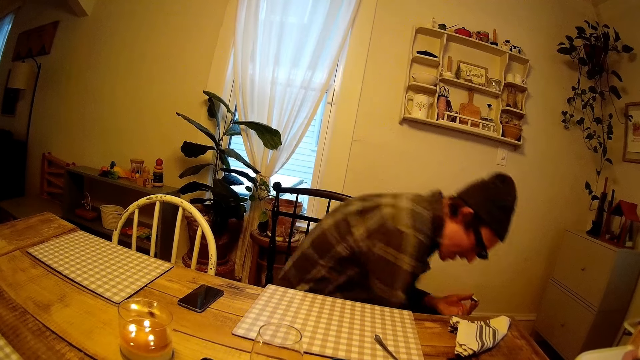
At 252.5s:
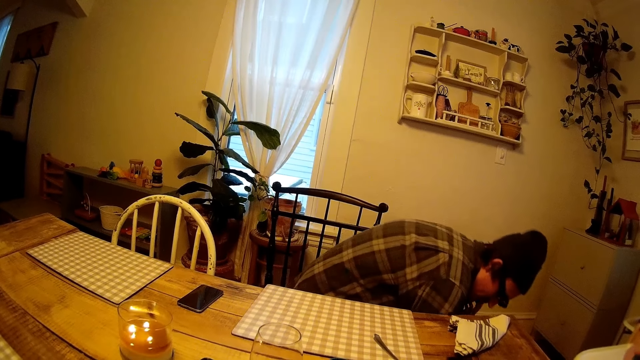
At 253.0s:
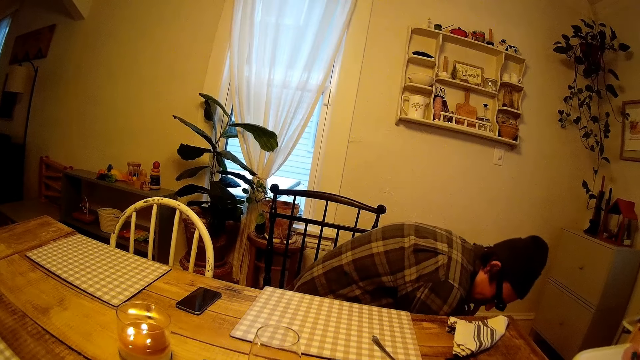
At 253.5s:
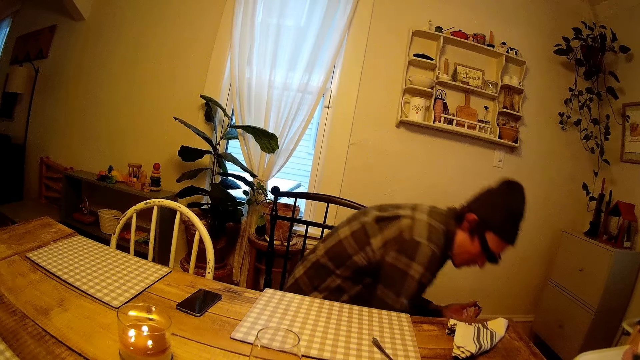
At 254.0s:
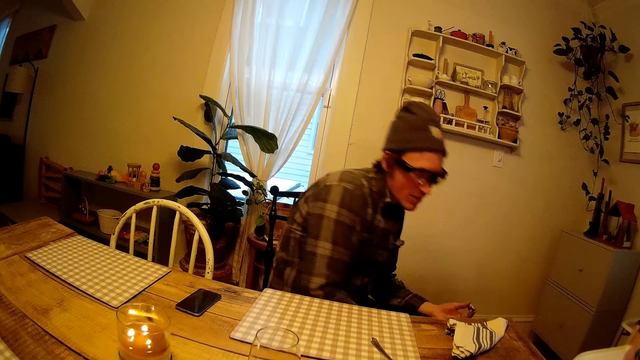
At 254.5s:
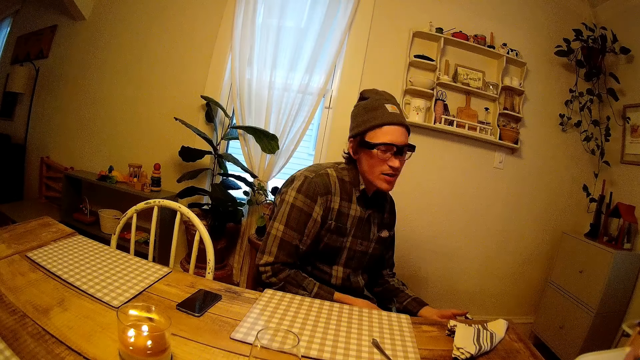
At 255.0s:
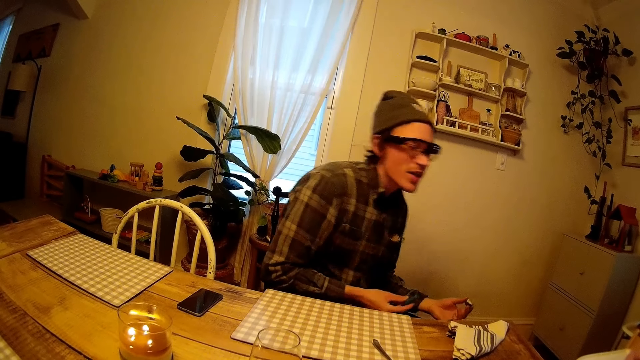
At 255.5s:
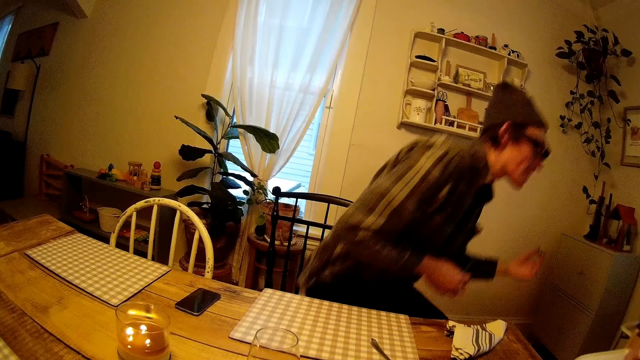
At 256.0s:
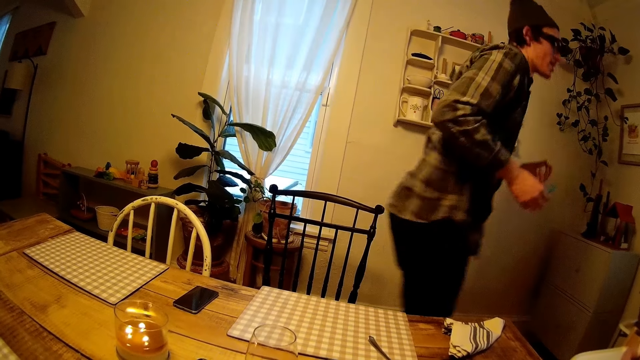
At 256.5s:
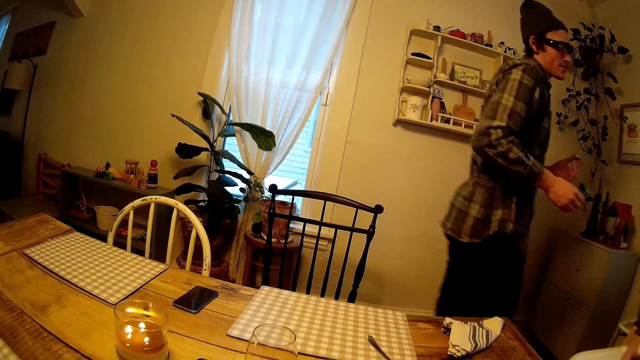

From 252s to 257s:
A man bends down and picks up a spoon on the floor. The man sits upright. The man stands up from the chair and moves around.

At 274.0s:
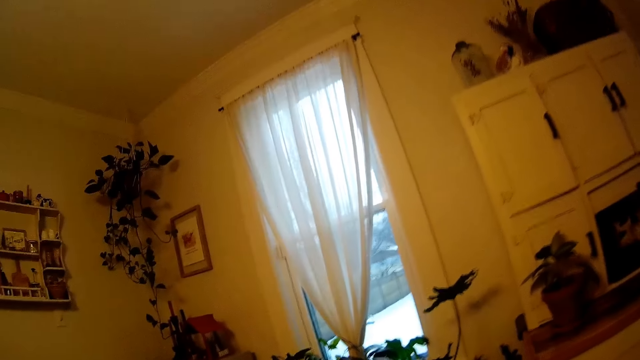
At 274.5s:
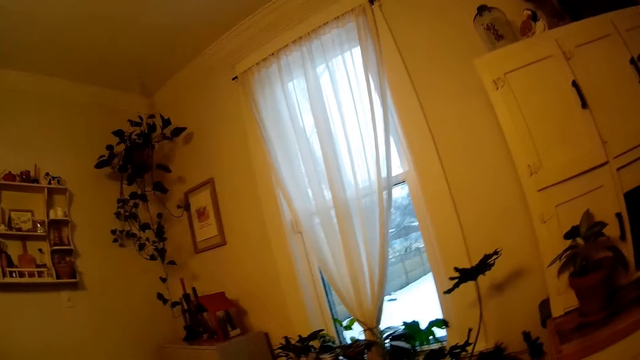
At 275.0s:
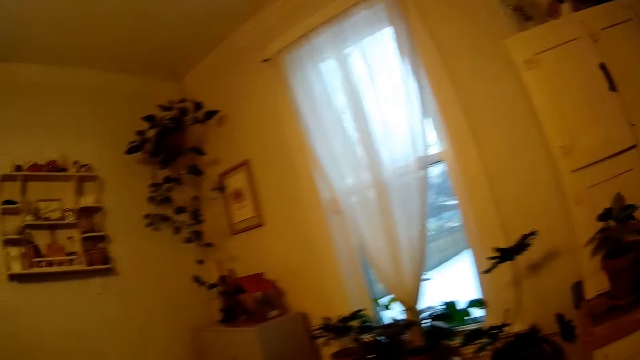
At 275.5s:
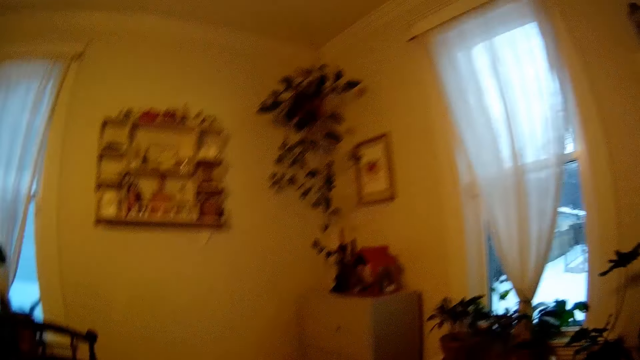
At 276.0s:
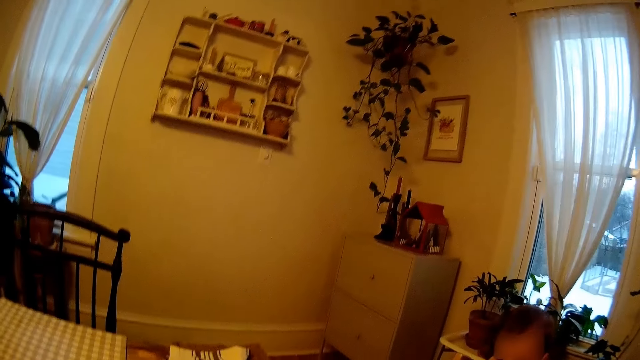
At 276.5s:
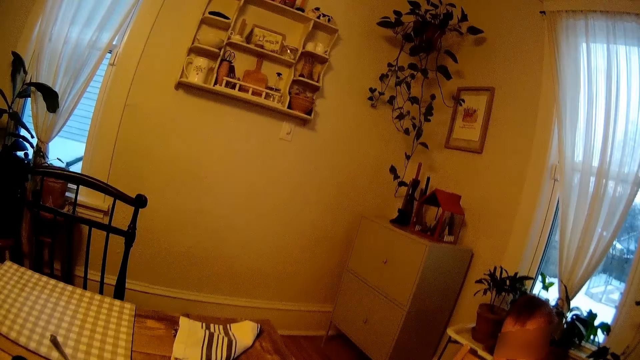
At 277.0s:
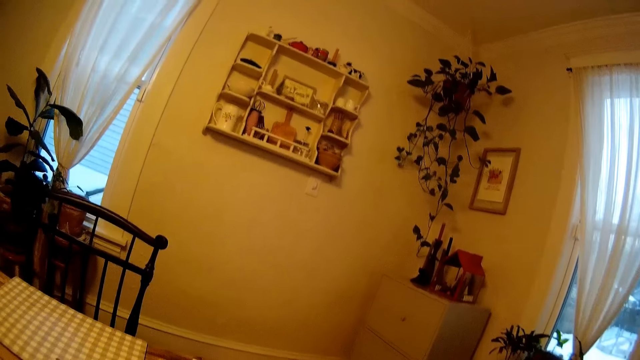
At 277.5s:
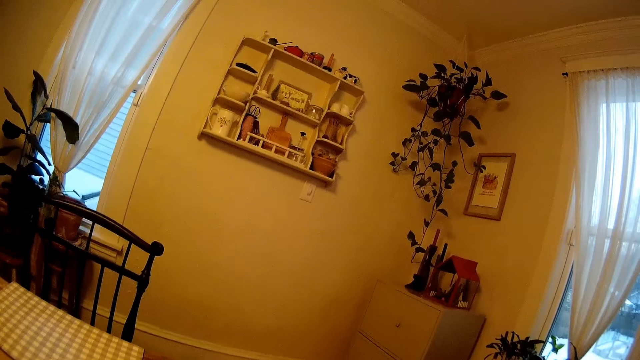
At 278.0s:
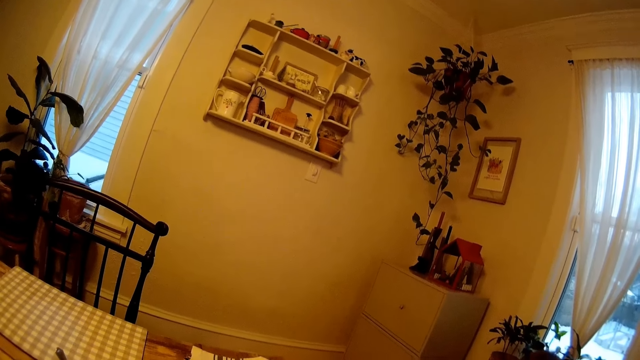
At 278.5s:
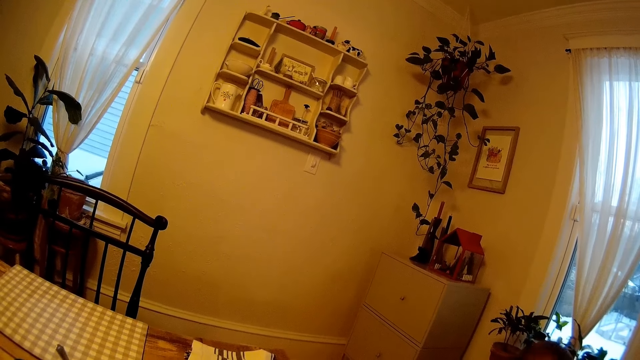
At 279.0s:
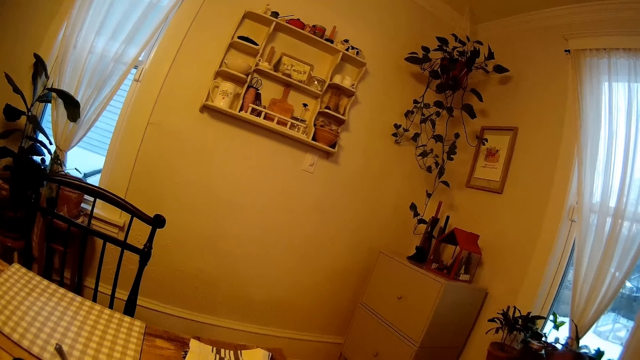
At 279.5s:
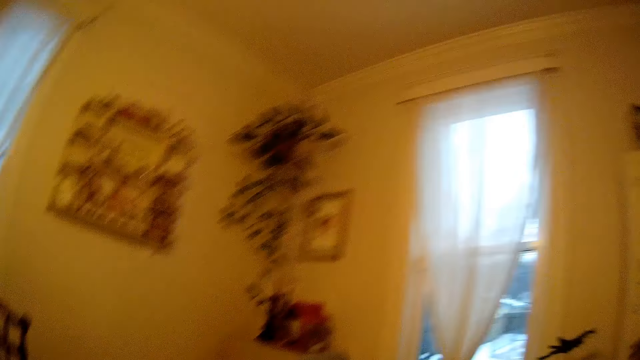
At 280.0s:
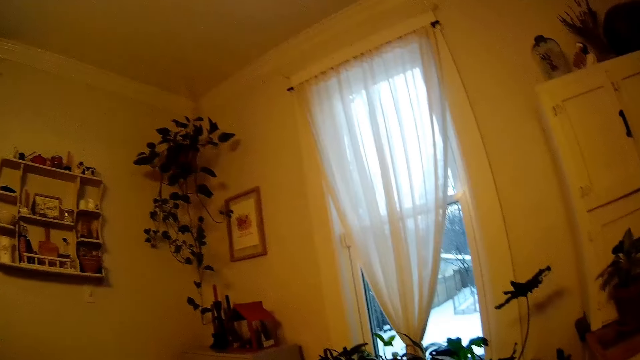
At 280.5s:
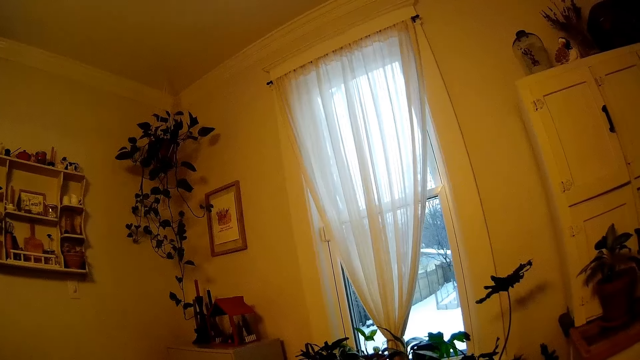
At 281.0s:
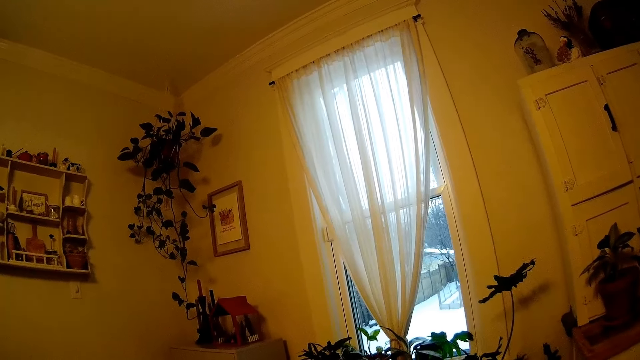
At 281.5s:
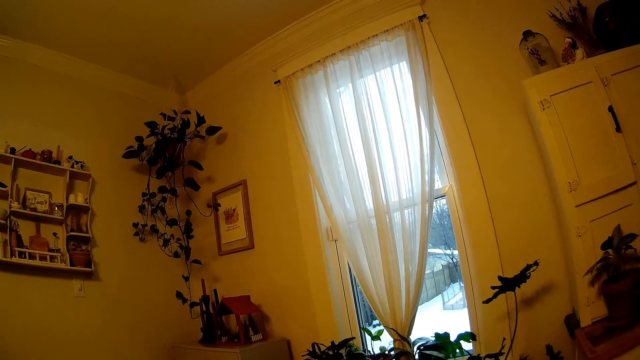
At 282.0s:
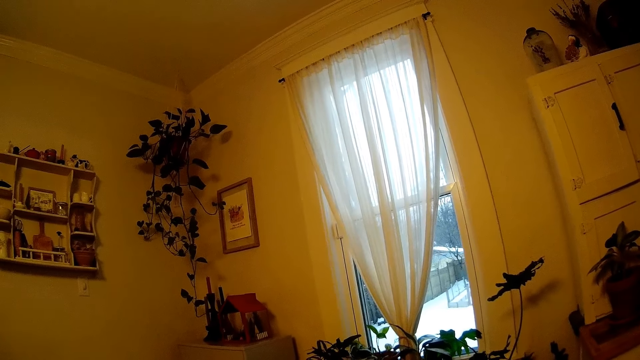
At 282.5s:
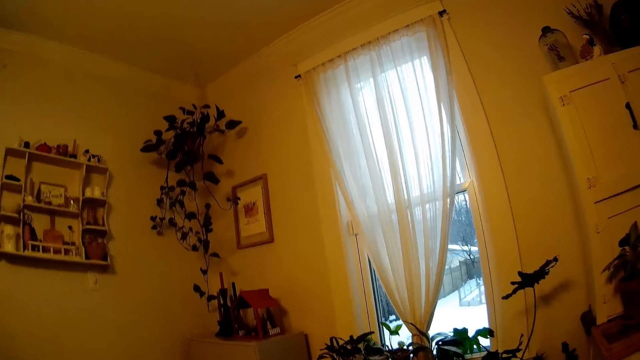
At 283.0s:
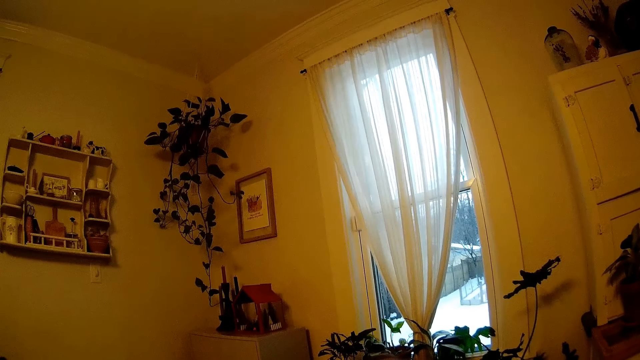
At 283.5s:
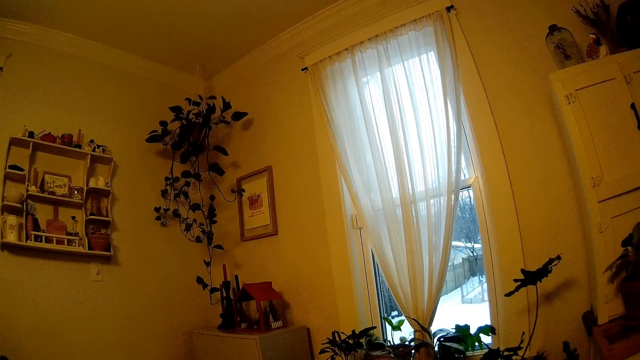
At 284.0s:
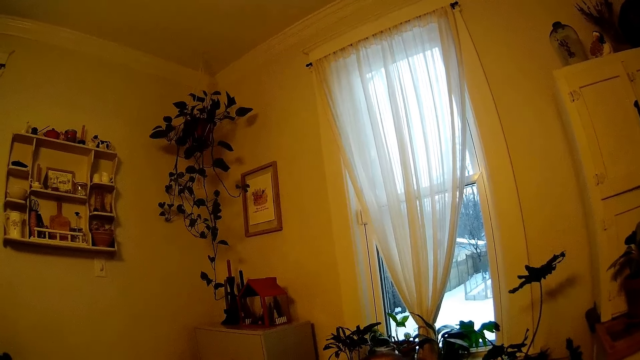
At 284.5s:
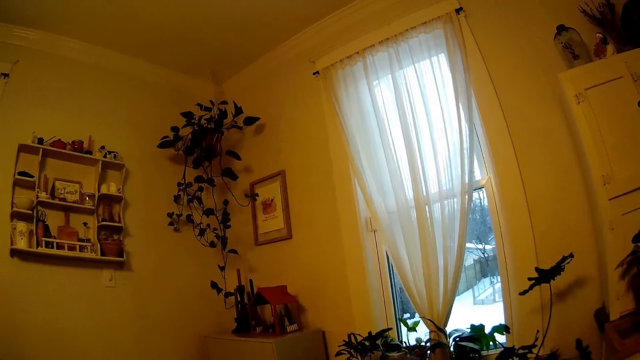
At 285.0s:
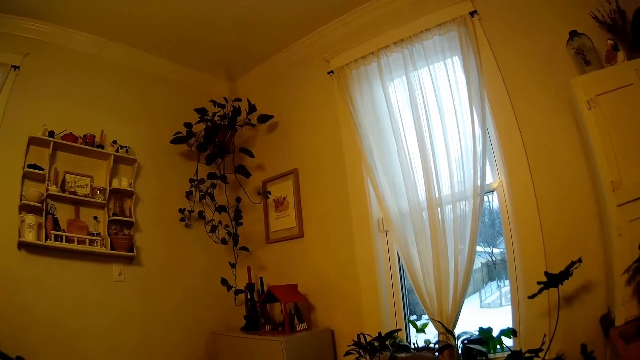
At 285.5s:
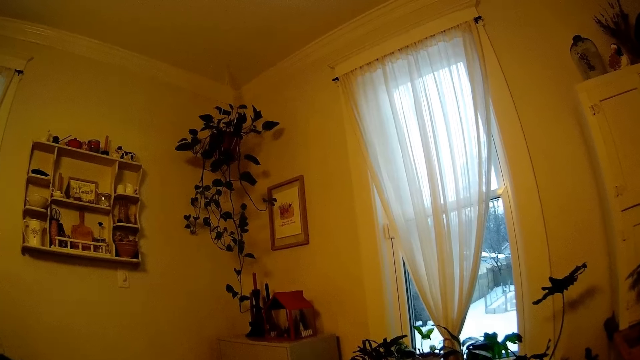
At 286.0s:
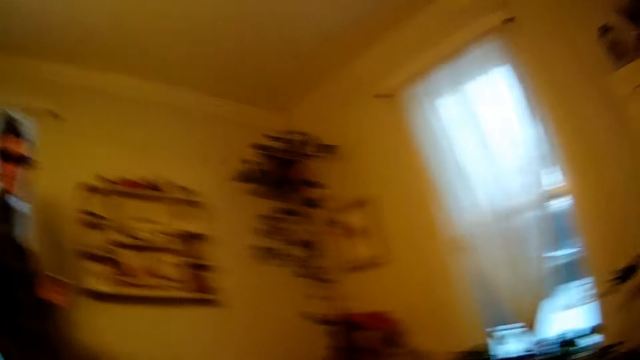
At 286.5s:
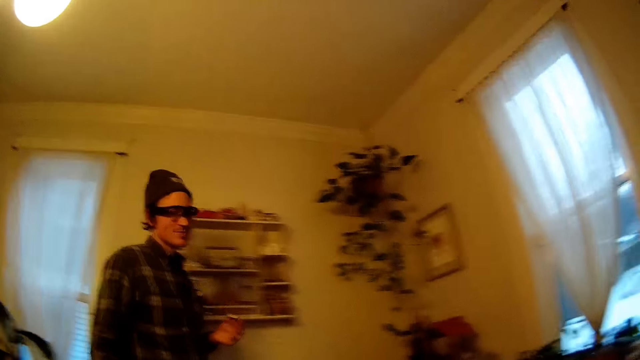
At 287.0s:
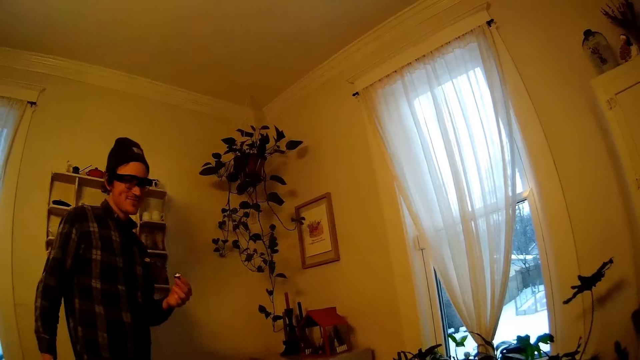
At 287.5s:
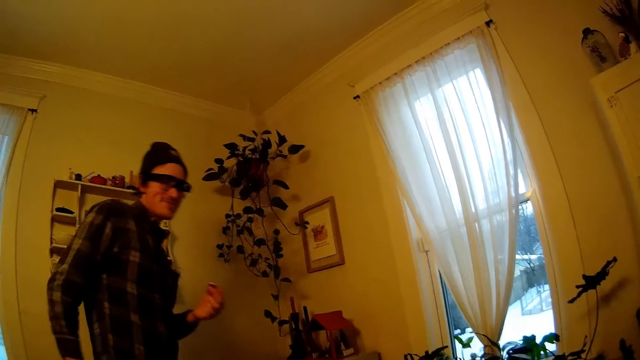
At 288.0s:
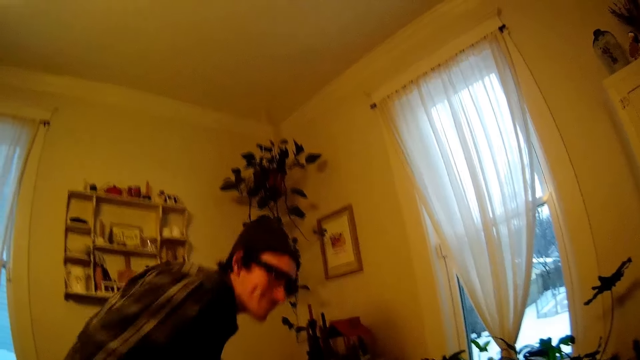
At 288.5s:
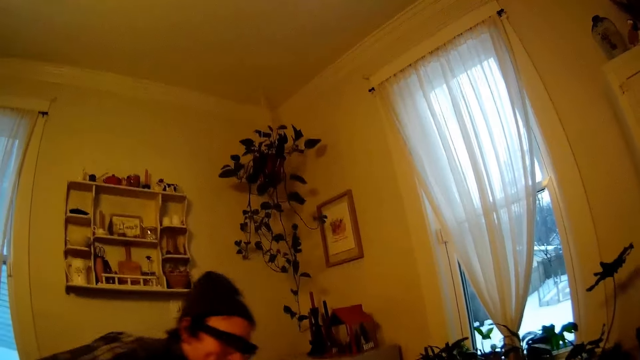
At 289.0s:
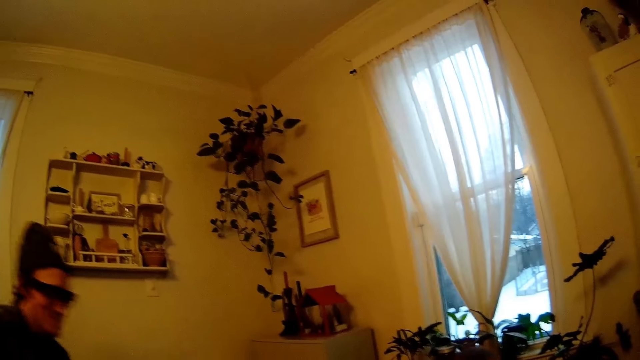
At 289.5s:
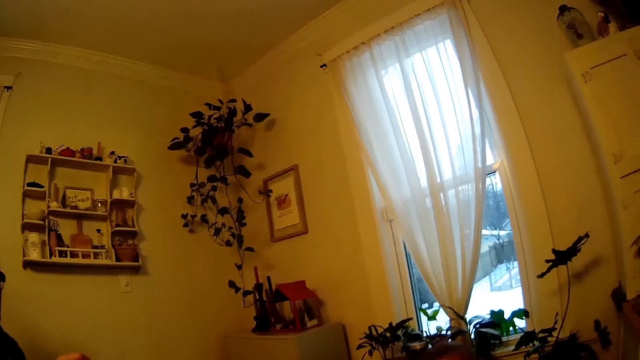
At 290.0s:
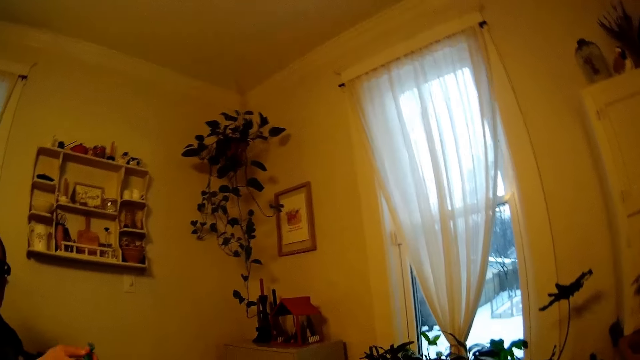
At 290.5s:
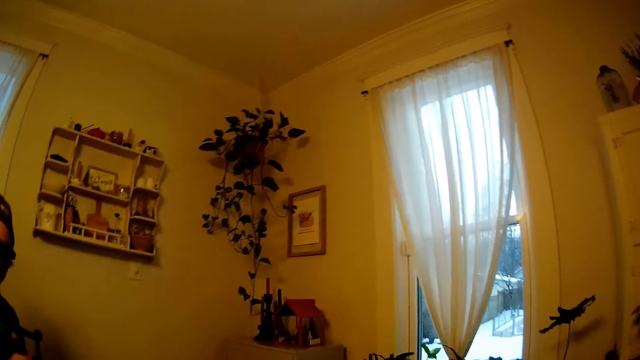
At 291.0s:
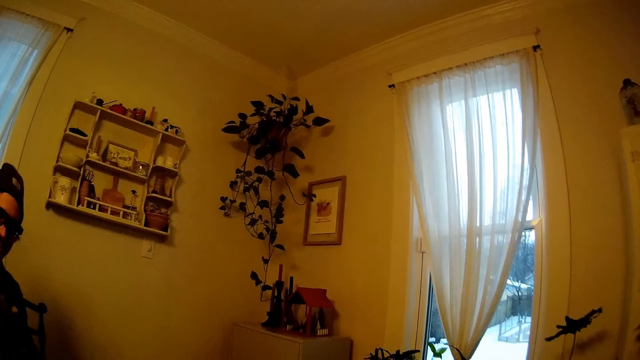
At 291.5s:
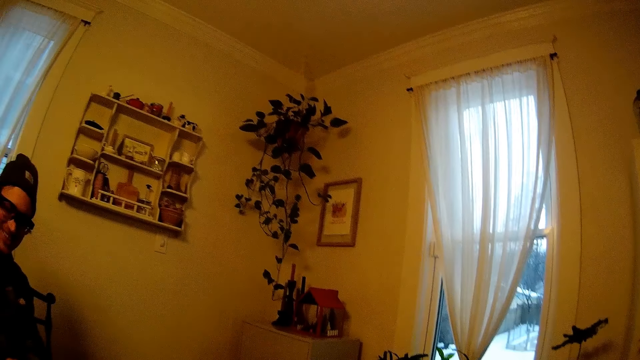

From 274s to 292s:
A baby looks around and moves around. A man walks to the dining table. The man sits on a dining chair.
